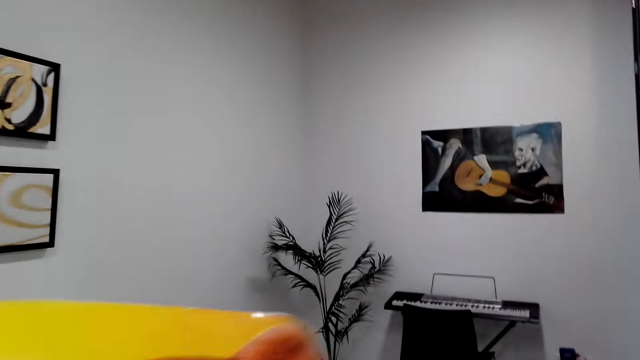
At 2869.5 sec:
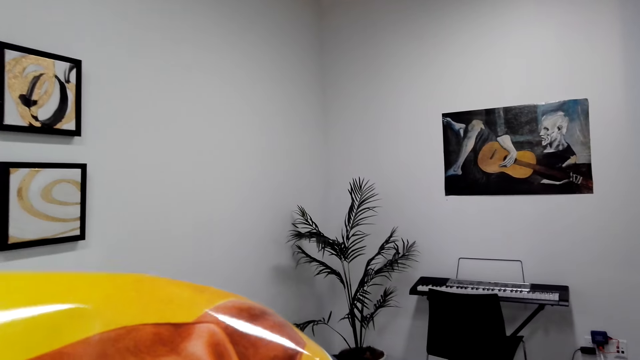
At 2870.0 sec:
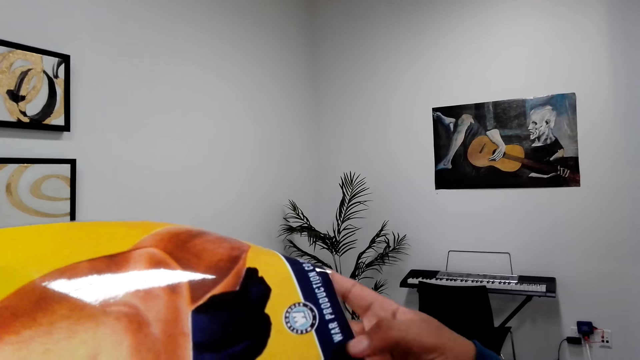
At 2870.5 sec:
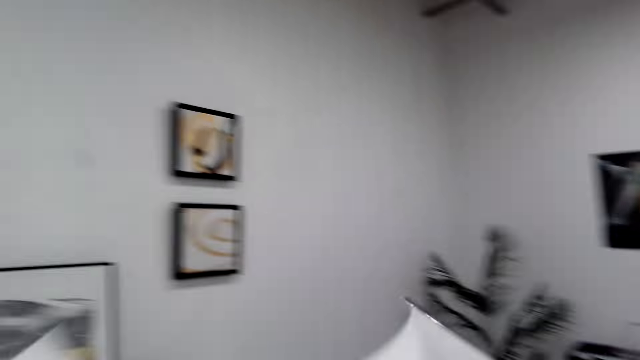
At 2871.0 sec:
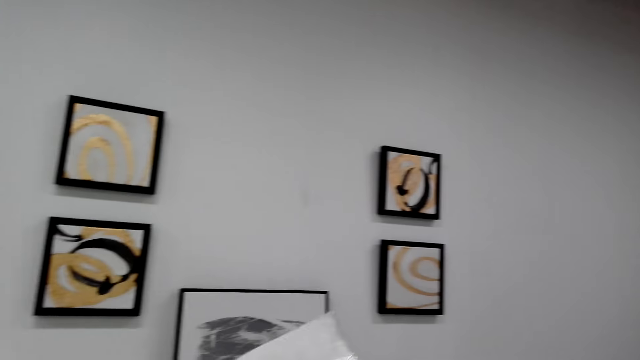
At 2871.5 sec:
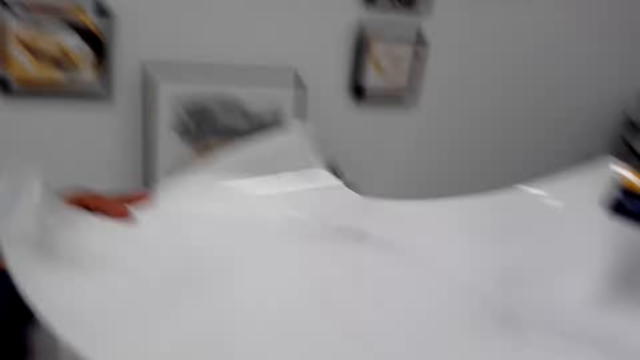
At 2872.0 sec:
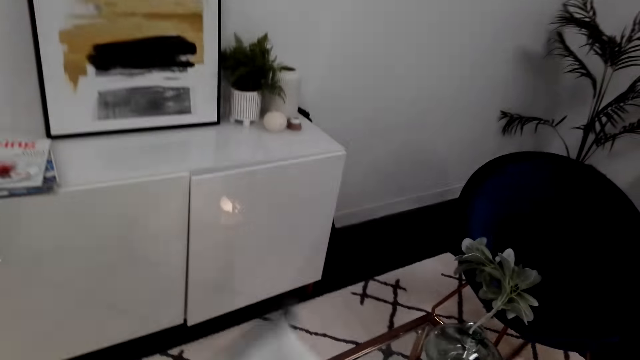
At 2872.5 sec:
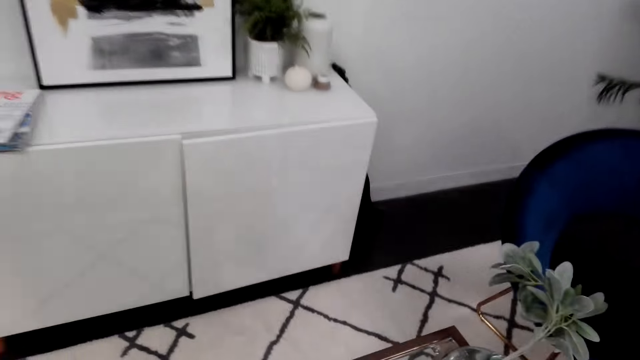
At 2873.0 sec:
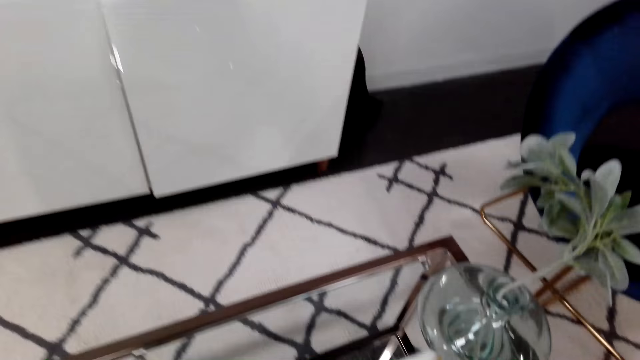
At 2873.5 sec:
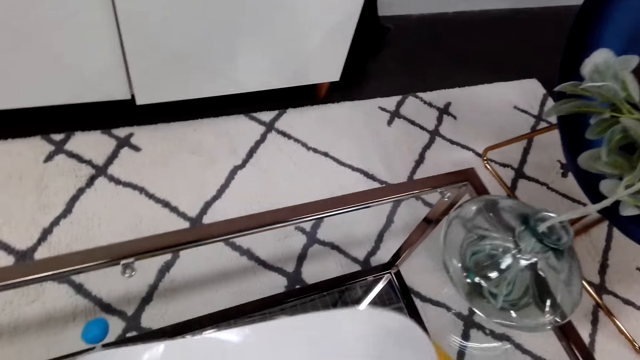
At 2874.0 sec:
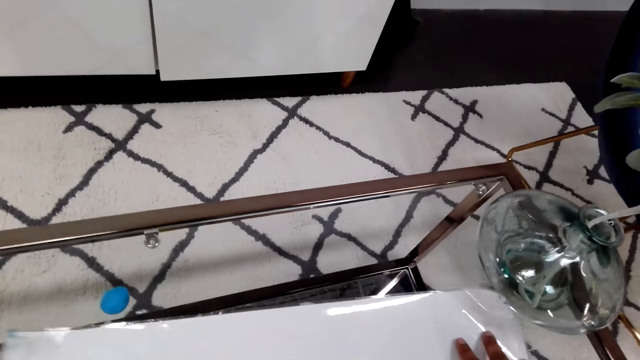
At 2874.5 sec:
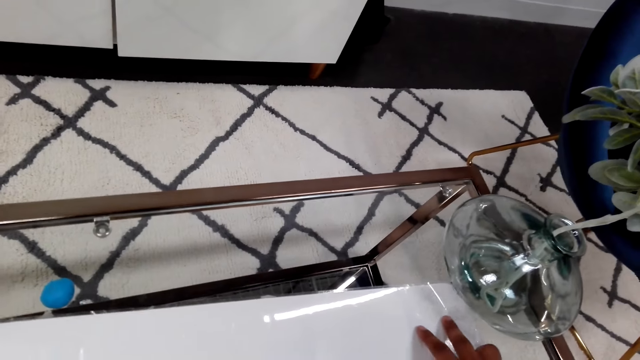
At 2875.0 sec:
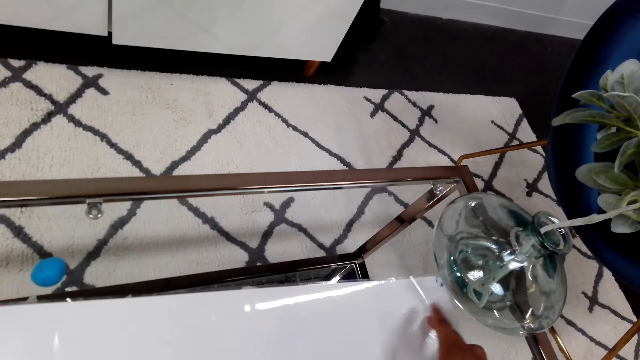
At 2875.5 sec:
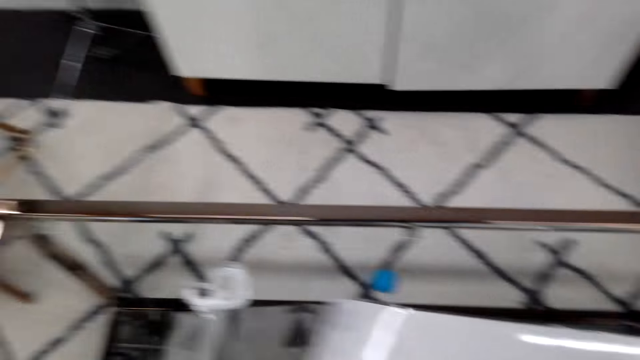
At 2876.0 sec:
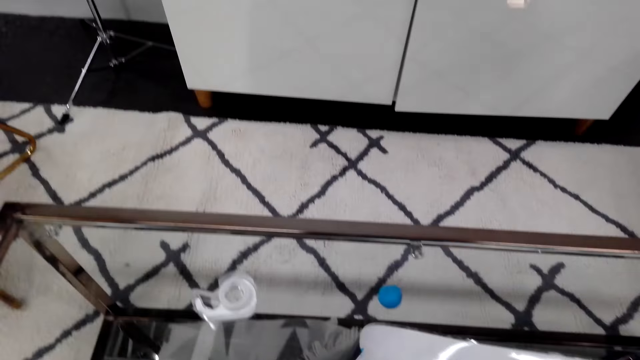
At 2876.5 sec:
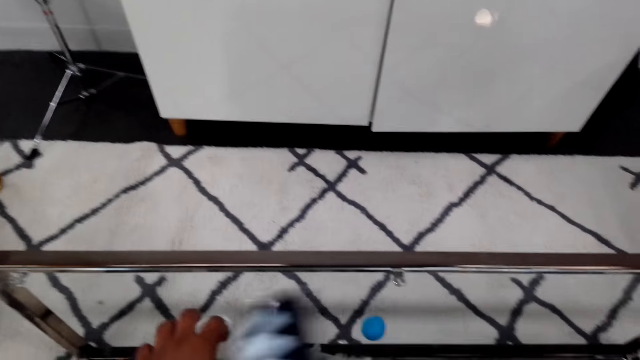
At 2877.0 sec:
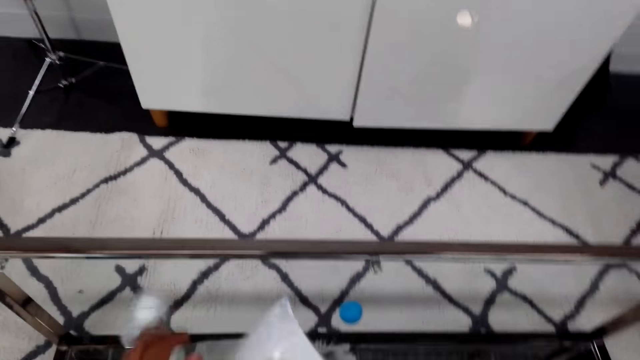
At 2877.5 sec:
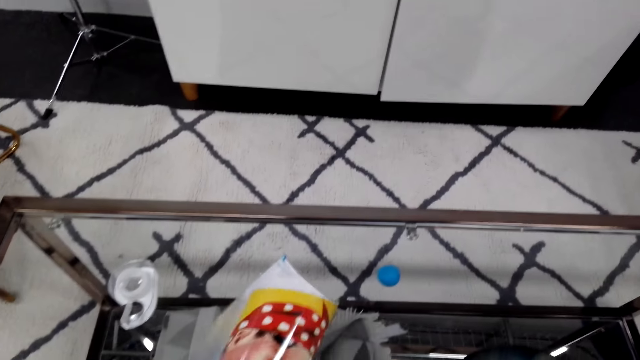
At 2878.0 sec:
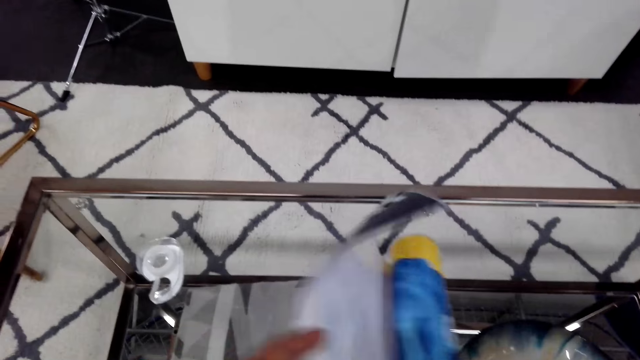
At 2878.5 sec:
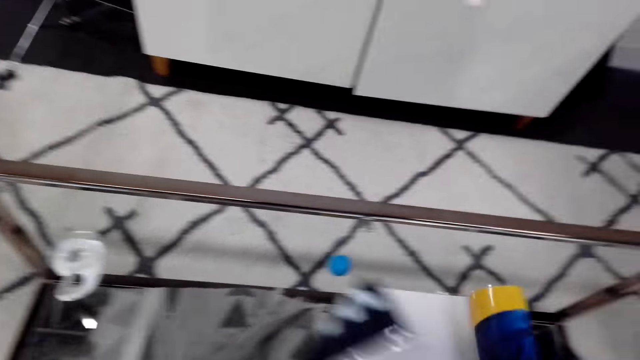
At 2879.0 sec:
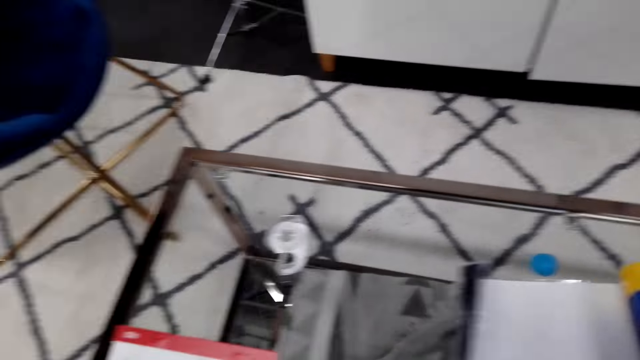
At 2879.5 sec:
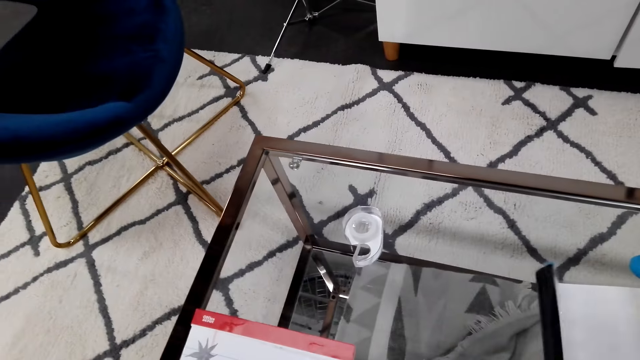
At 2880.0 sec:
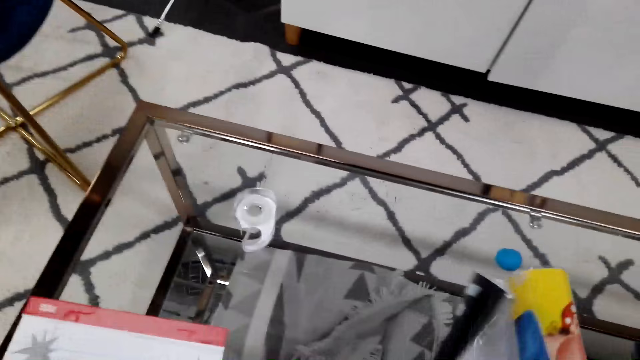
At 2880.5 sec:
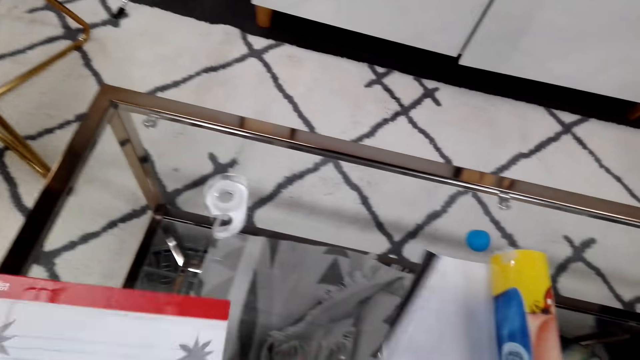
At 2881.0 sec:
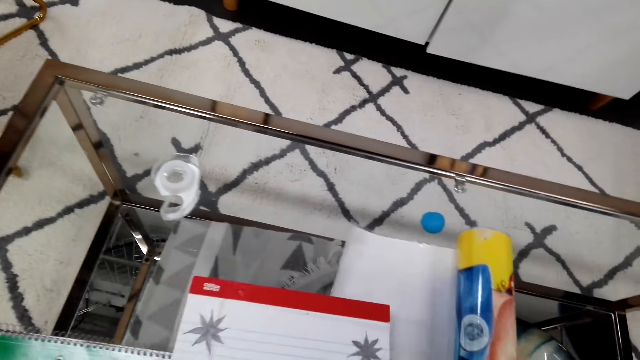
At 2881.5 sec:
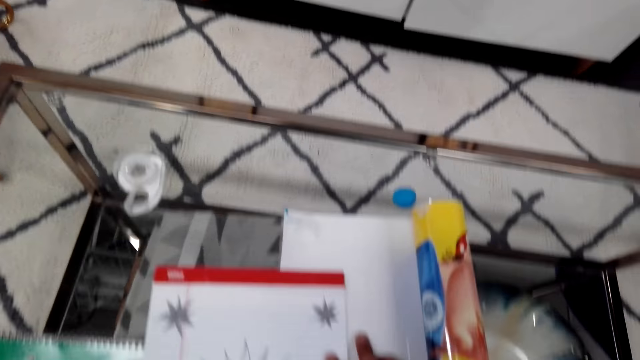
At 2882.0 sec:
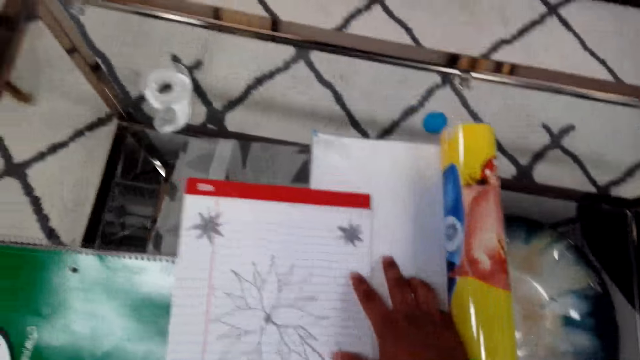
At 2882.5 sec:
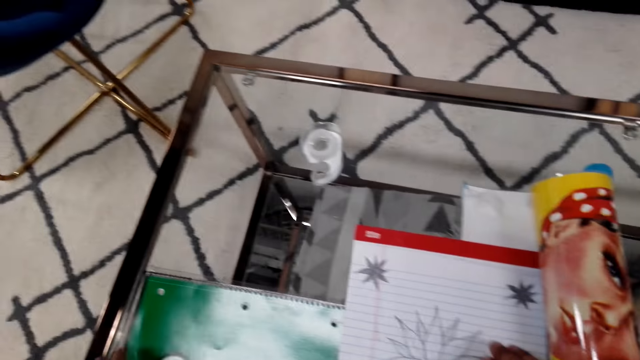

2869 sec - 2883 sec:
The camera wearer puts the wallpaper or wall art on the table. They spread the wall art on the table. They move the masking tape on the table. They straighten the wallpaper. They spread the wall art on the table with books. They pick up the book from the table and put the book on the wallpaper.

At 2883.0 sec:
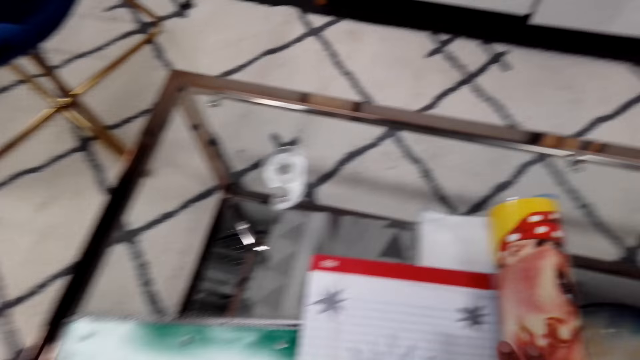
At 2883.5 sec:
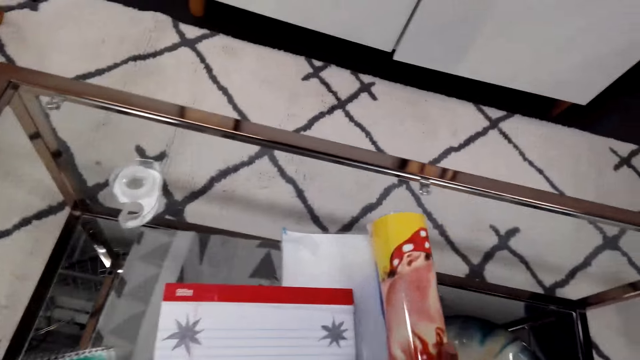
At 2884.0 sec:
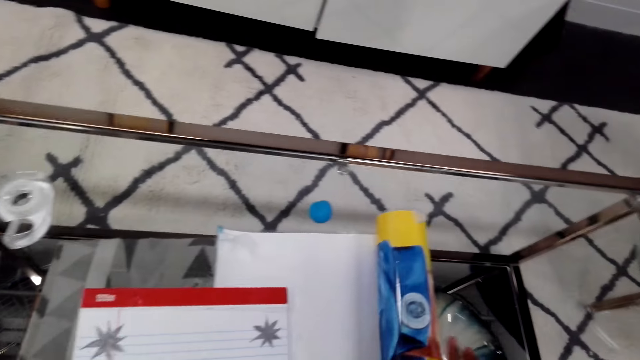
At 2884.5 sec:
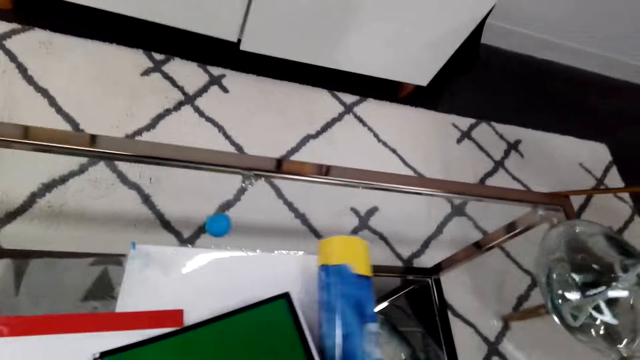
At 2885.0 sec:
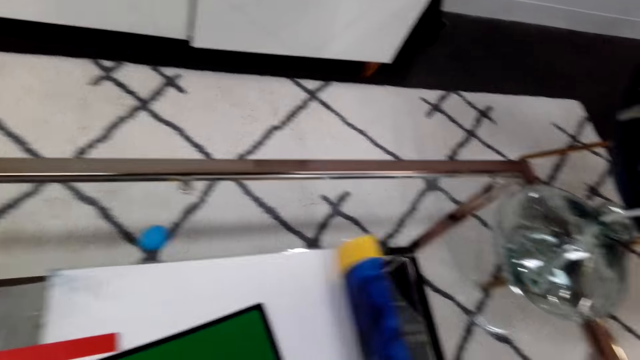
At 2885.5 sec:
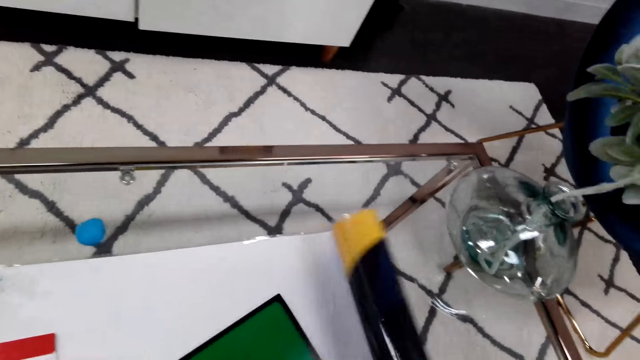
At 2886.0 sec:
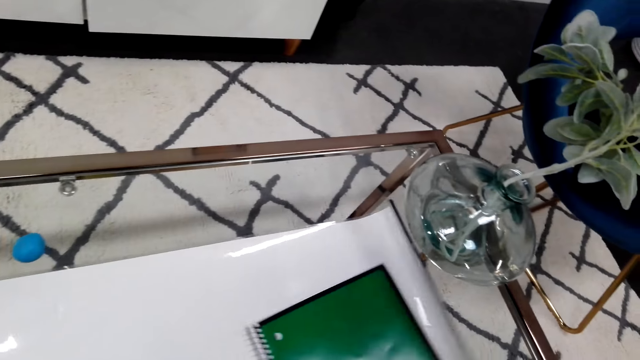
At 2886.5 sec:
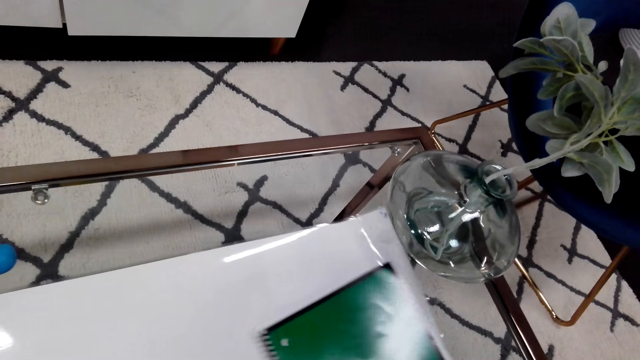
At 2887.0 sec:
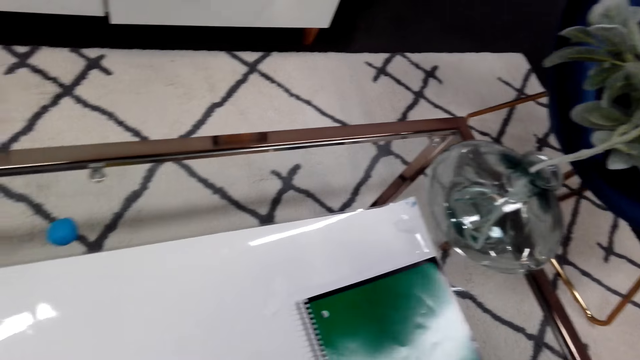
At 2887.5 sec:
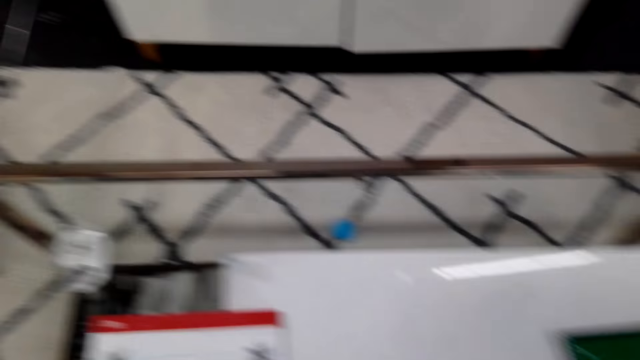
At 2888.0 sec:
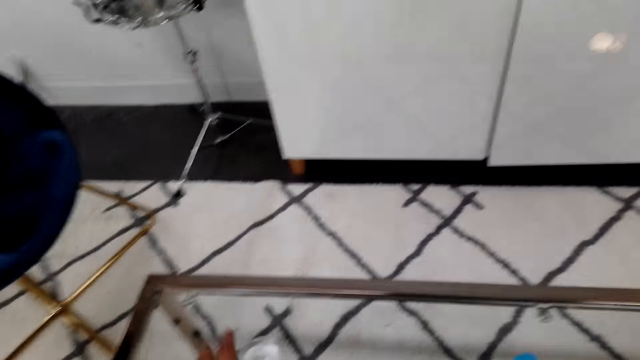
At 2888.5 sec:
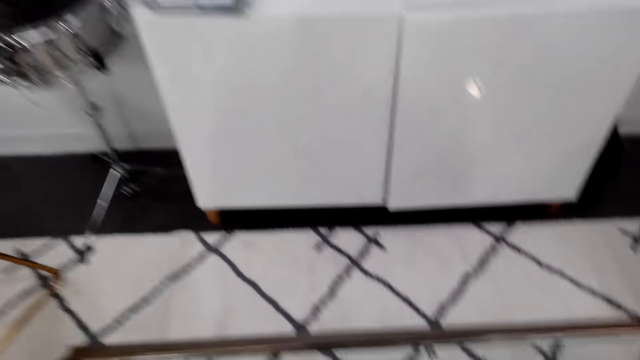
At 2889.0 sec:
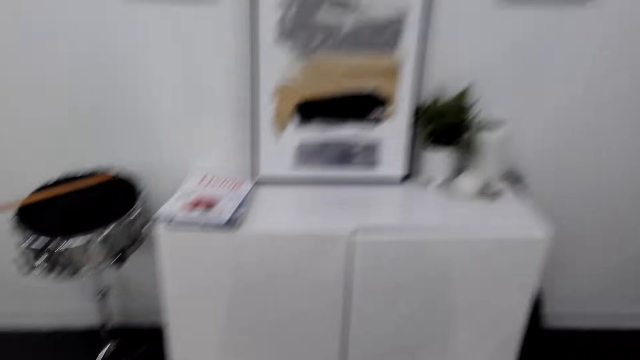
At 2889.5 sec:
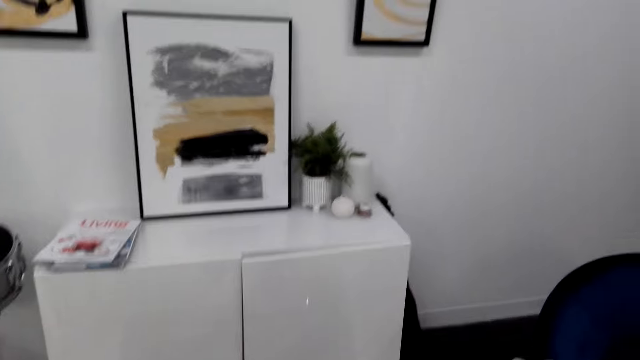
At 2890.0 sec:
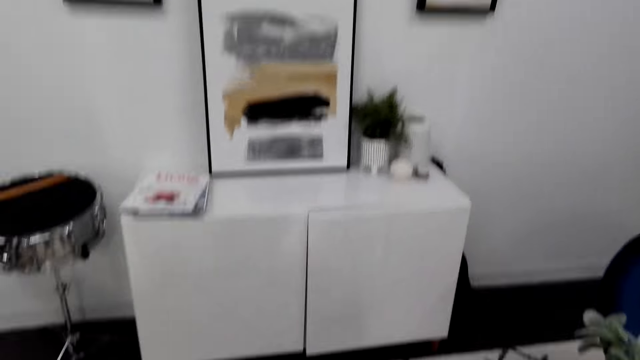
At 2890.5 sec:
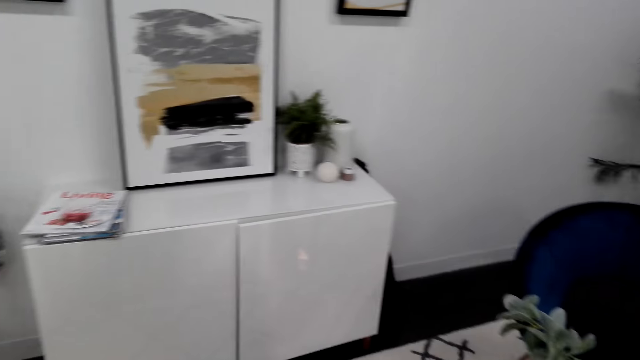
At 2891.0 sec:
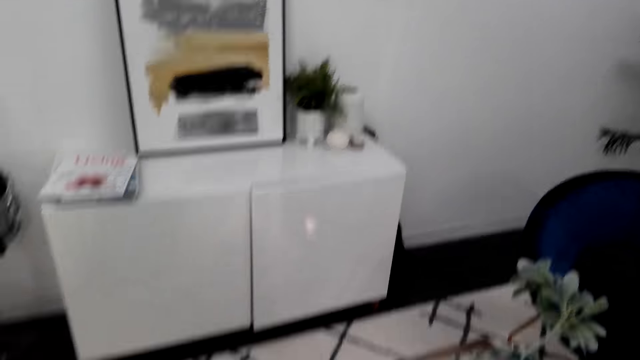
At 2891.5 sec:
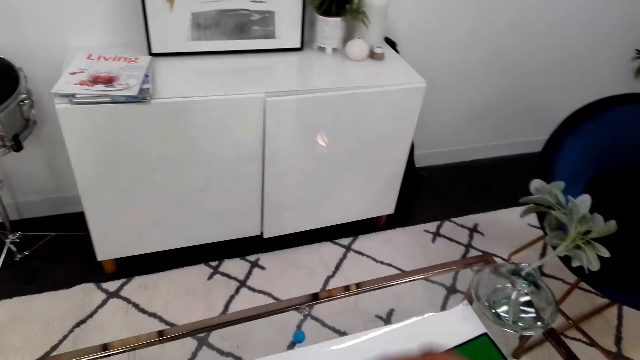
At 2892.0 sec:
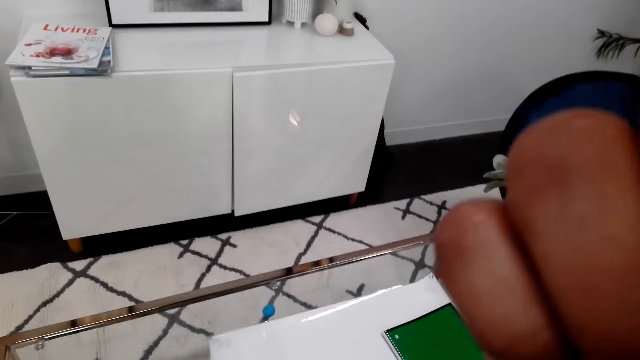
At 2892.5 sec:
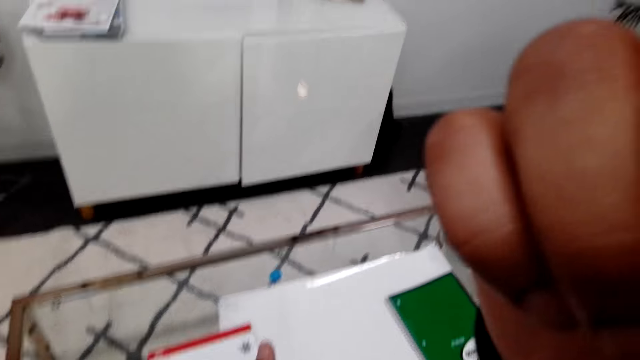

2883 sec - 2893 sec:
The camera wearer straightens the wallpaper. They take the masking tape from the table. They open the seal and tape. They do something.
